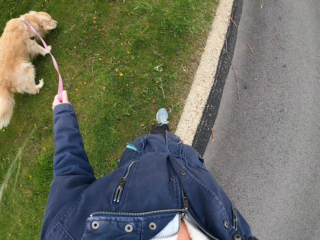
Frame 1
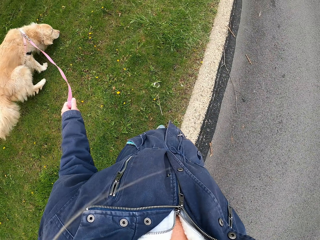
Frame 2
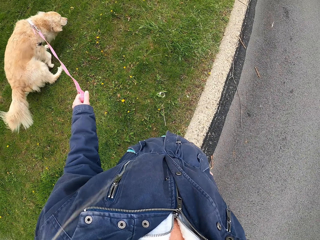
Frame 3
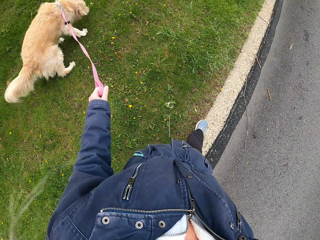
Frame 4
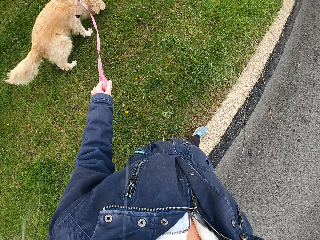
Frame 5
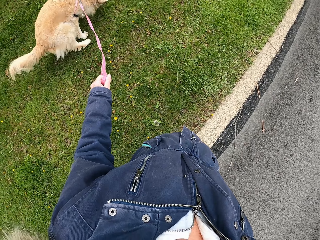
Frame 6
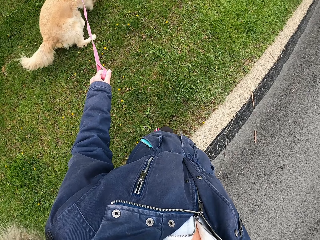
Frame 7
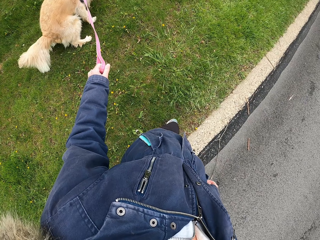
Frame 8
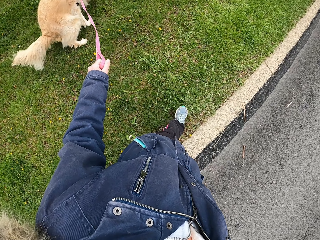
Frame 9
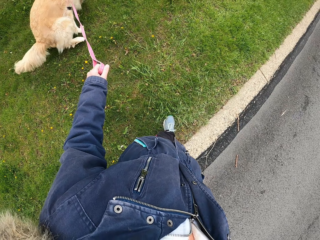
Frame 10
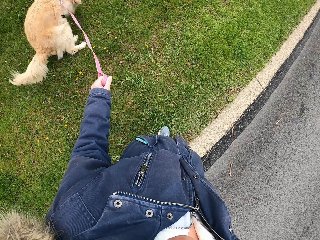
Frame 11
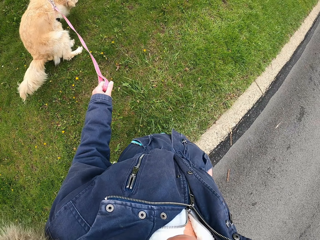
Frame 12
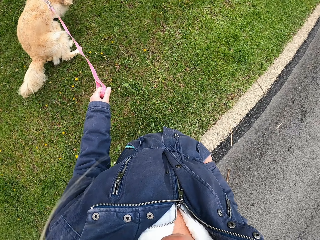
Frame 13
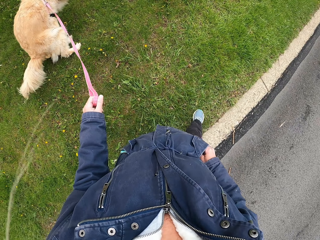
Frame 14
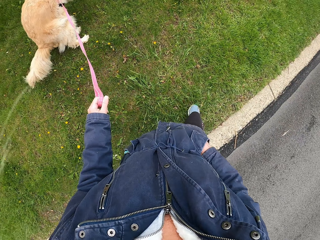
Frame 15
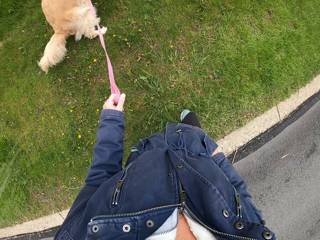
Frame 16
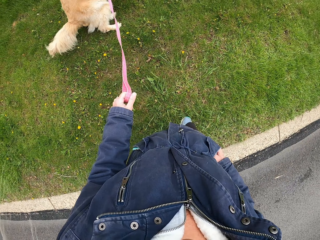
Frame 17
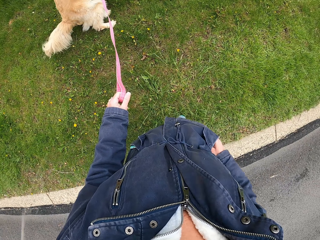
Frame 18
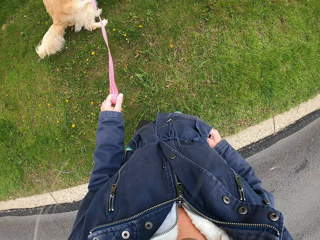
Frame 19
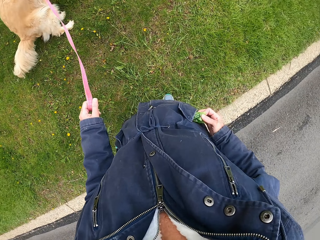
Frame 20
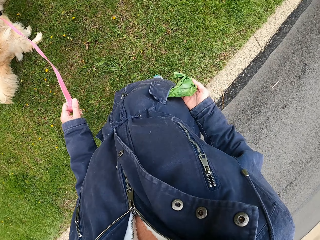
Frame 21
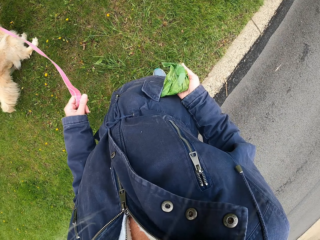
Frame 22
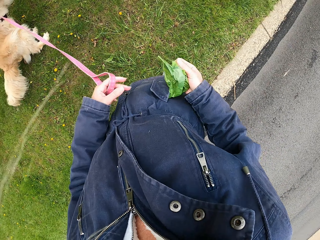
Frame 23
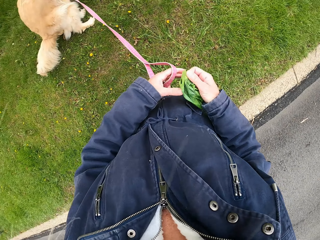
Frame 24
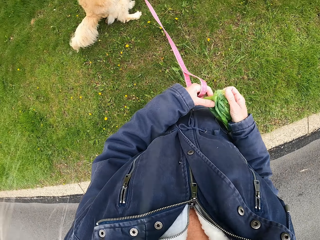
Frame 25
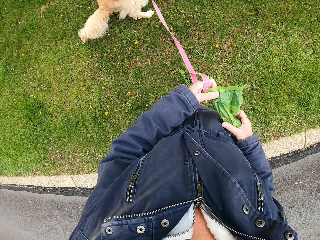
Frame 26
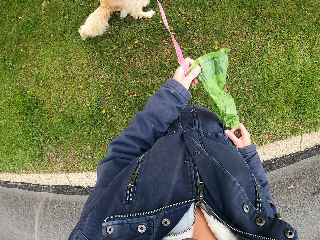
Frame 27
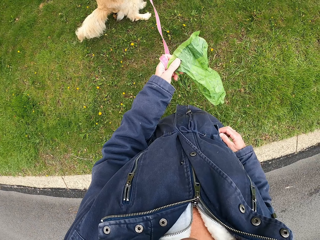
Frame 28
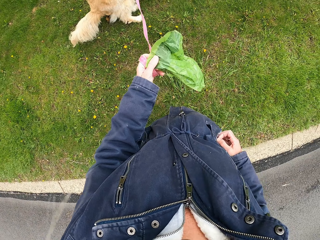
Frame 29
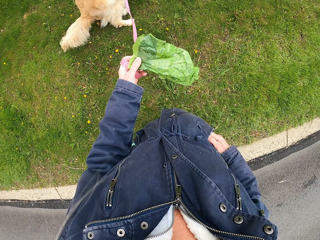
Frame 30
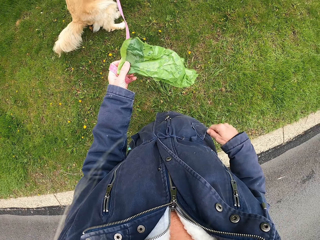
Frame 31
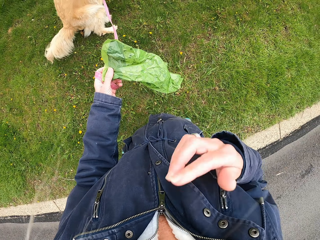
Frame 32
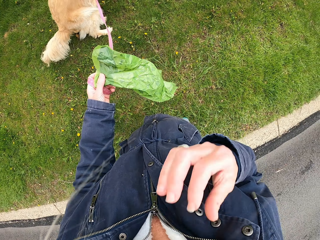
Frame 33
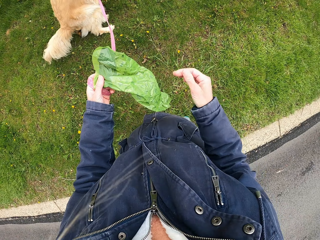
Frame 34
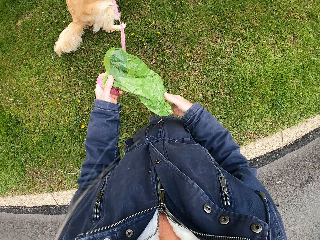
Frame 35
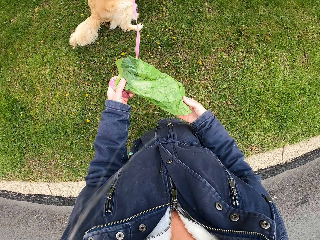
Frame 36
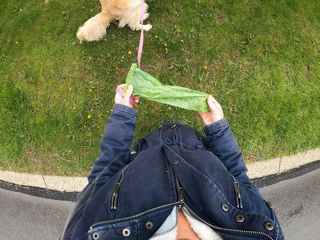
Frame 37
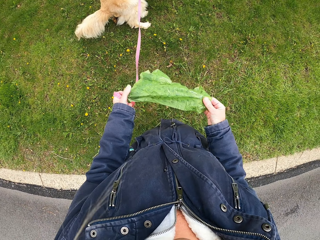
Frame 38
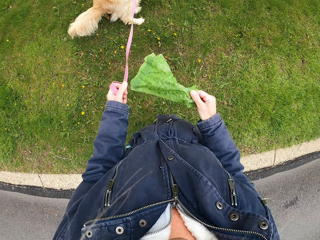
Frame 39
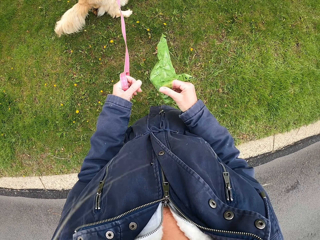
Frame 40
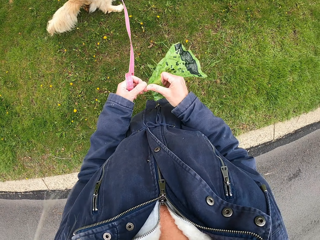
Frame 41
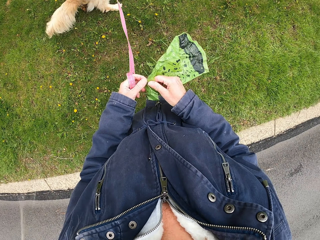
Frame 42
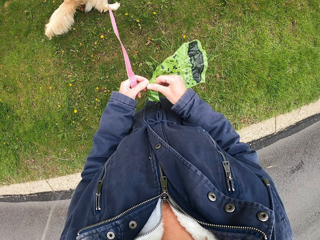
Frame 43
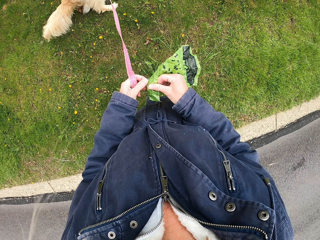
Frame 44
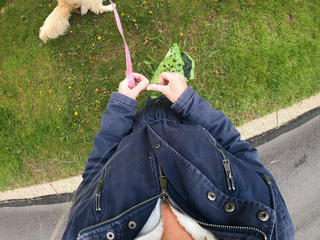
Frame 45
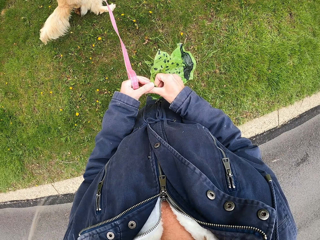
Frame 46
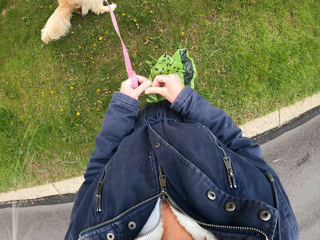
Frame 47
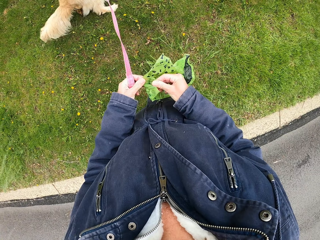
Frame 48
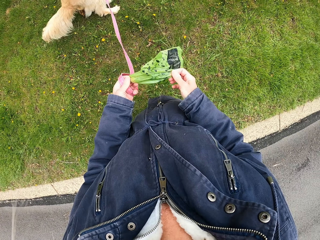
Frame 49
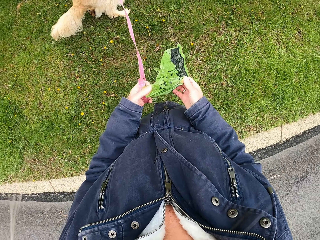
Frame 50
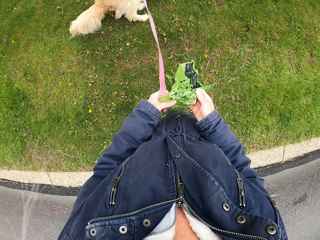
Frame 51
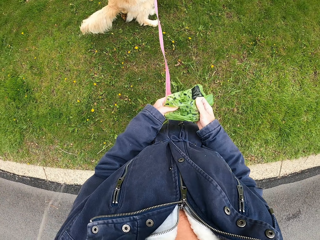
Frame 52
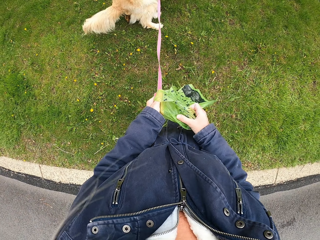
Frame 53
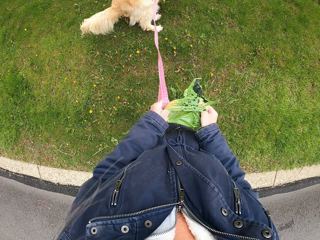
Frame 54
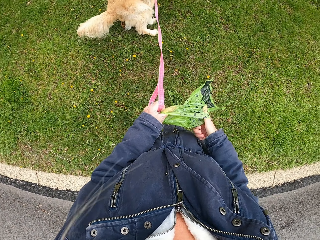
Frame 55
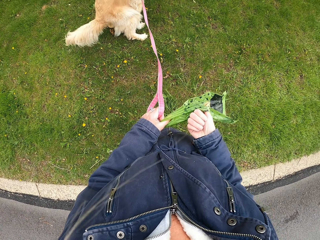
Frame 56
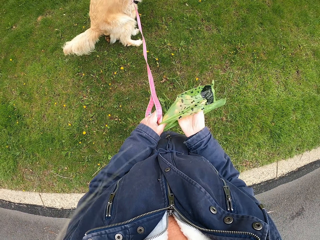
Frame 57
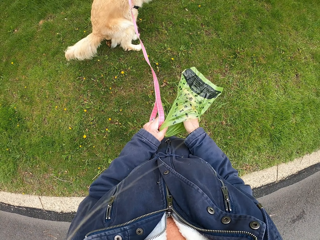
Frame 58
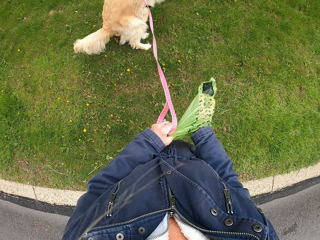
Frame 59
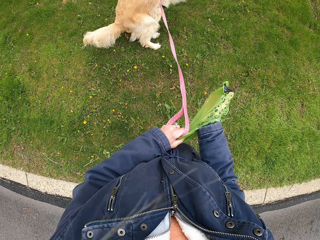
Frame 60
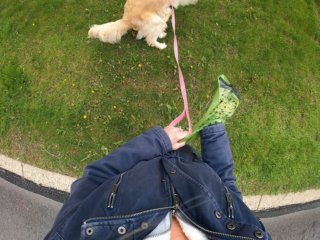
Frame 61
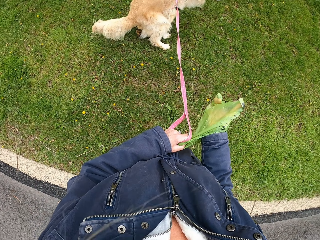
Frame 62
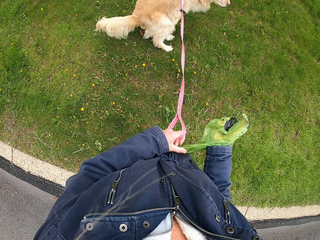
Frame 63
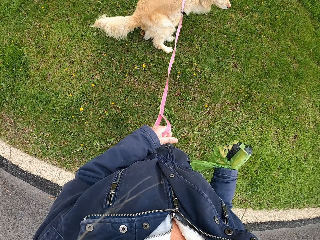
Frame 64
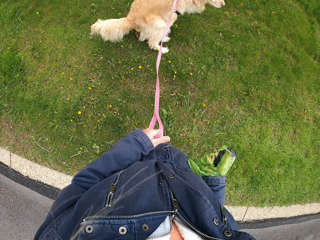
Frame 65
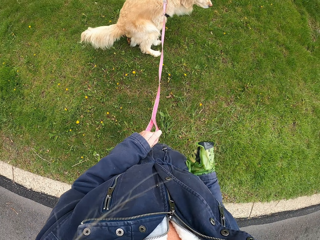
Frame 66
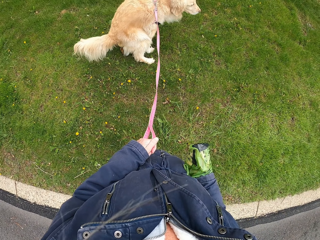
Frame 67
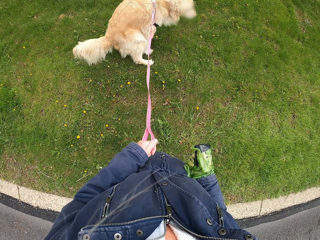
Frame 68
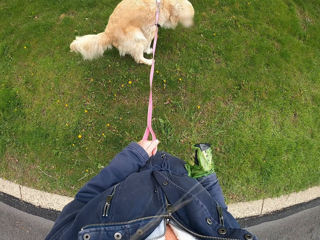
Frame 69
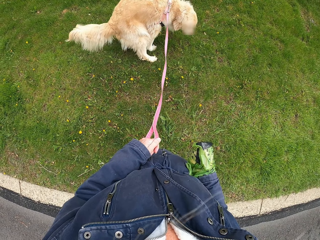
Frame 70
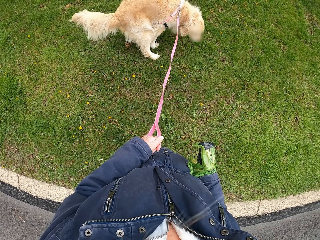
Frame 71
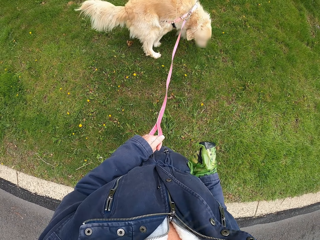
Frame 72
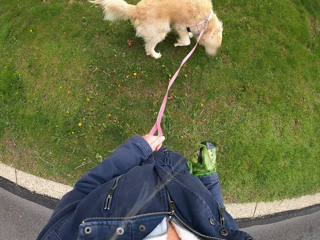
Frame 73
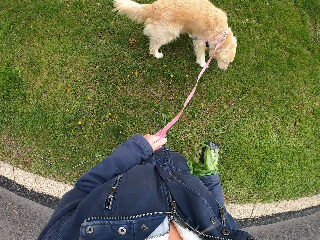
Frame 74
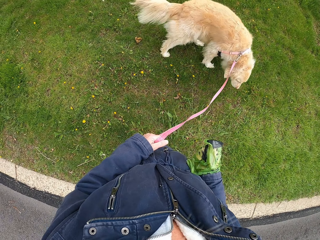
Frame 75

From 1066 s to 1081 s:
The camera wearer stands for a while. They pull out a plastic bag from the pocket. They lick the finger. They touch the mouth. They open up the plastic bag. They put their hands in the plastic bag.

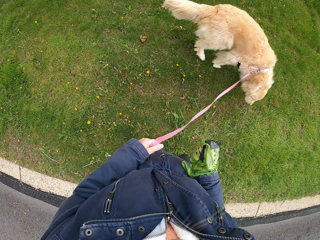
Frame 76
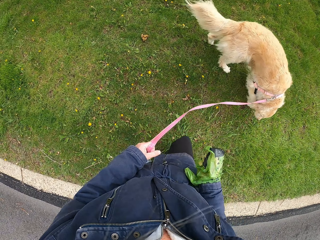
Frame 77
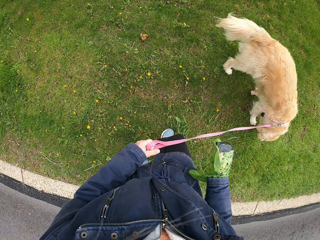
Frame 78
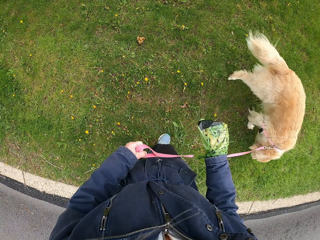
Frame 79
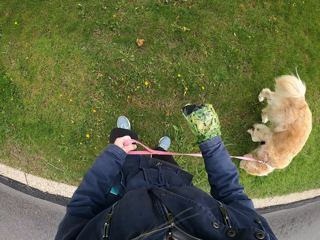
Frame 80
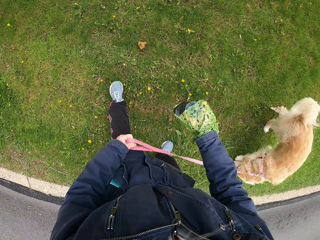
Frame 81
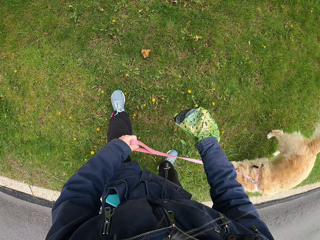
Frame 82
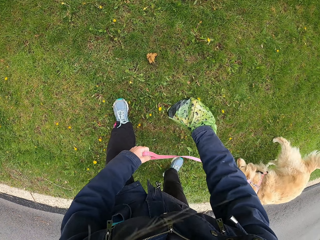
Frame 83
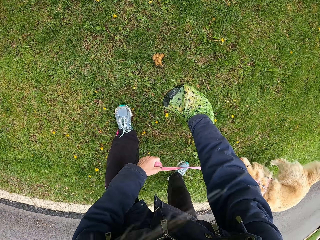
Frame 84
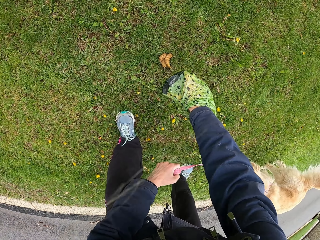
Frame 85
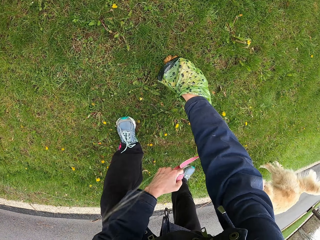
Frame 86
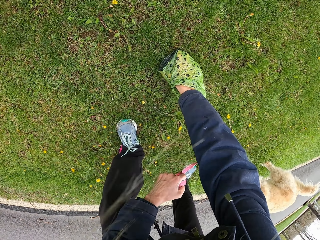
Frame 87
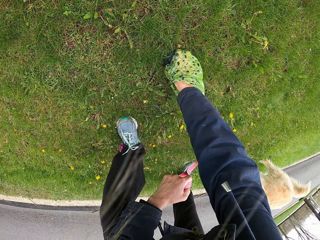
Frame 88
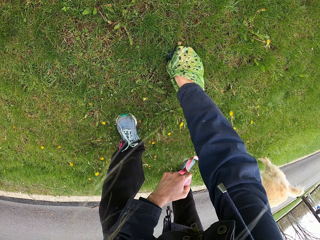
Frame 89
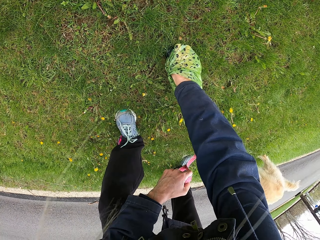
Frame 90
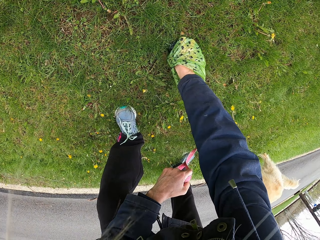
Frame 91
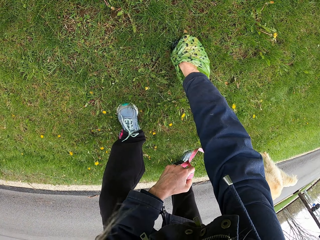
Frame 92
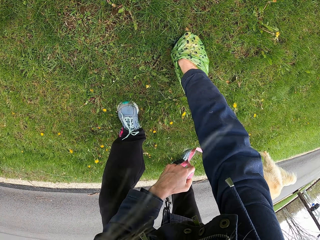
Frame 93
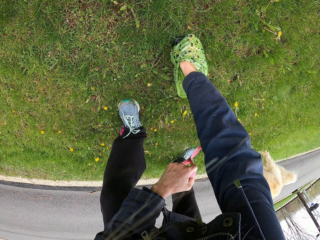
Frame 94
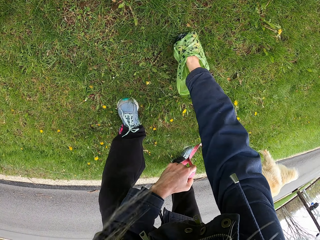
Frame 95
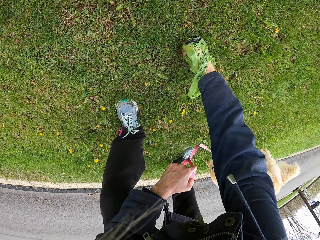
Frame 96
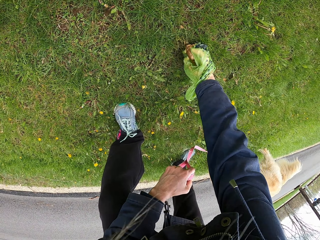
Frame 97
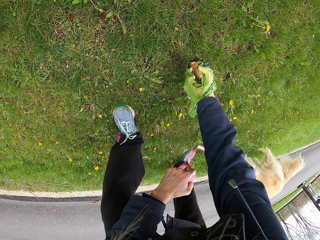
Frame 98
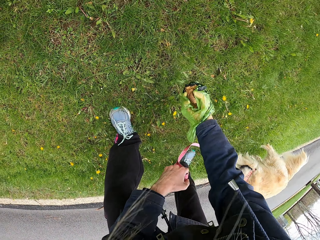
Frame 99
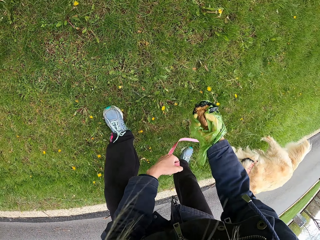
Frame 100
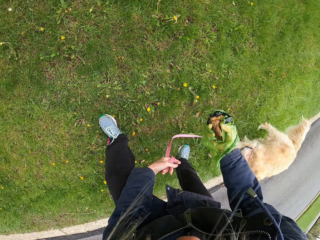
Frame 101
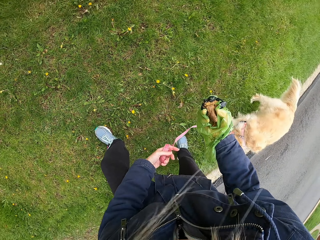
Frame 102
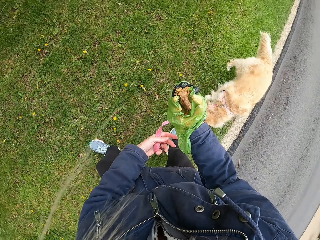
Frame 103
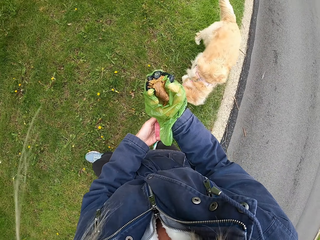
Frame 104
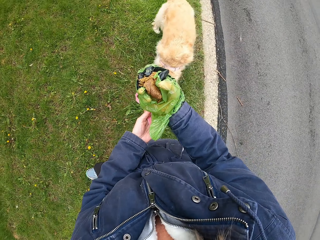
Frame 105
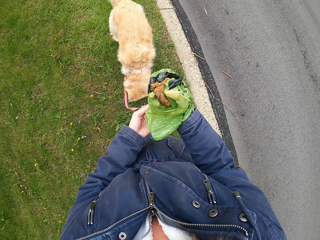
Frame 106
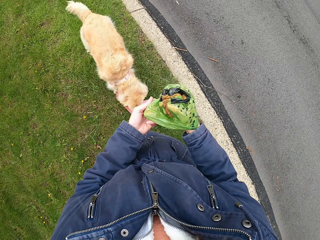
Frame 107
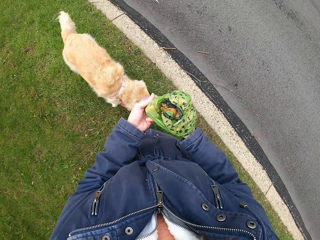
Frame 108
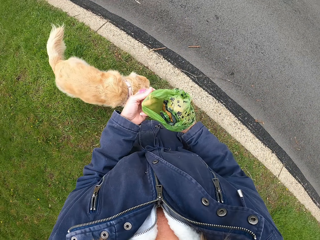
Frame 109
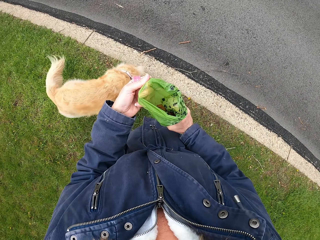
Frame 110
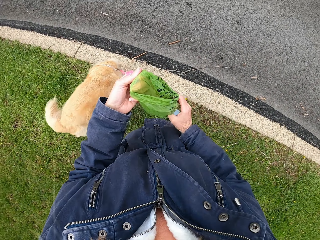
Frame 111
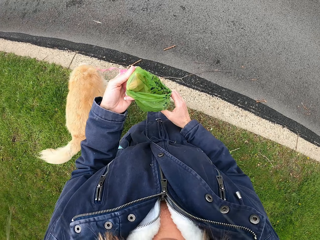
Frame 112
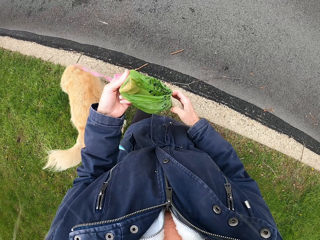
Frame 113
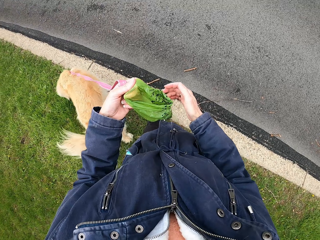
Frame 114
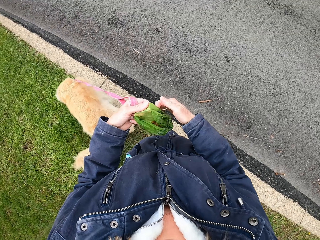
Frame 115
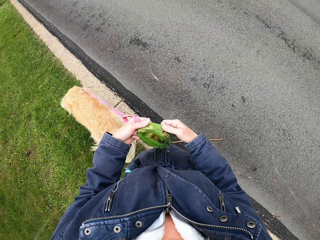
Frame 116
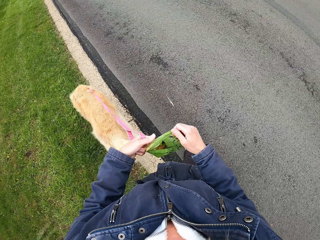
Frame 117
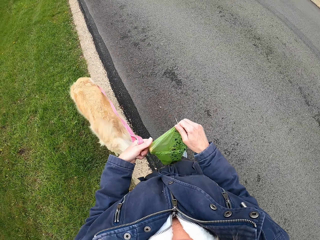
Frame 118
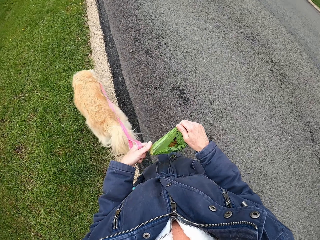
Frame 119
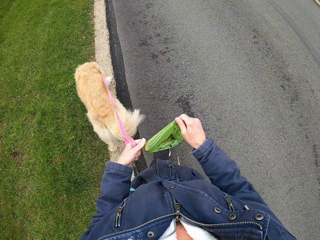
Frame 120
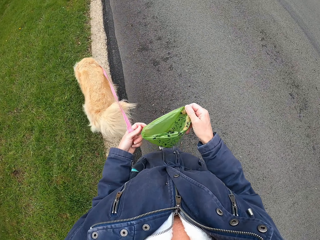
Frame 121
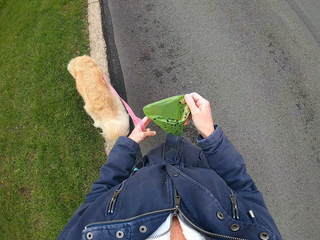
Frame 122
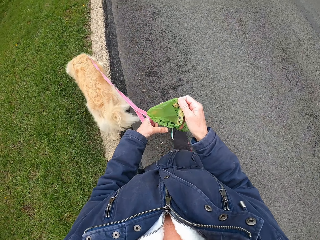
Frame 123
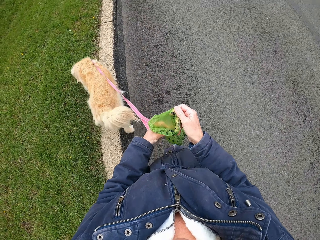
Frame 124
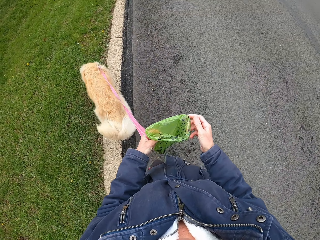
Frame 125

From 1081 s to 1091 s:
The camera wearer picks up the dog poop on the ground. They fold the poop in the plastic bag or polythene paper. They walk away with the dog. They touch the polythene paper.
